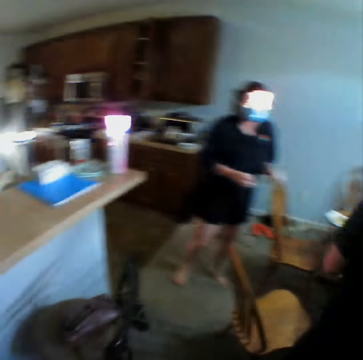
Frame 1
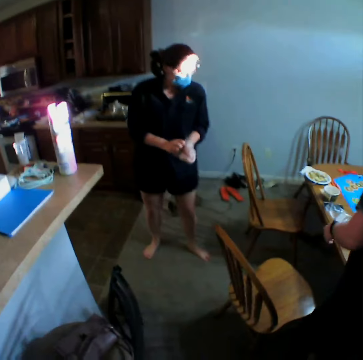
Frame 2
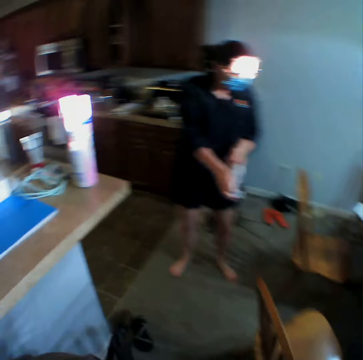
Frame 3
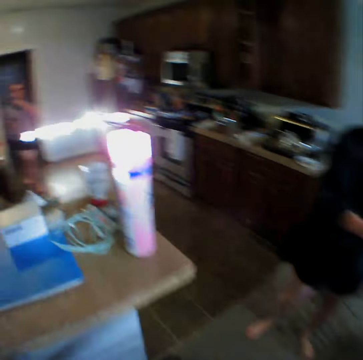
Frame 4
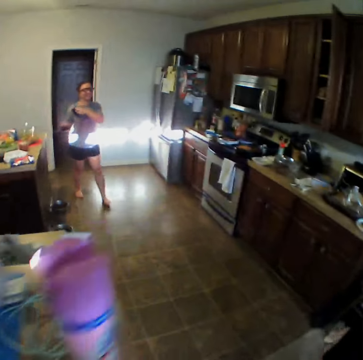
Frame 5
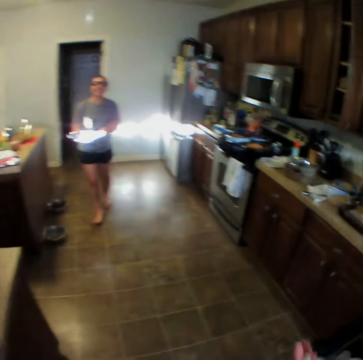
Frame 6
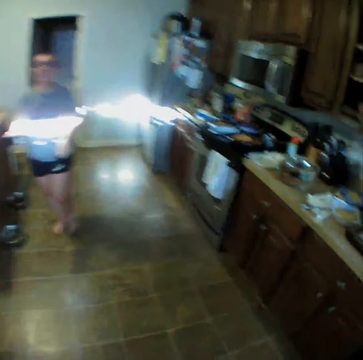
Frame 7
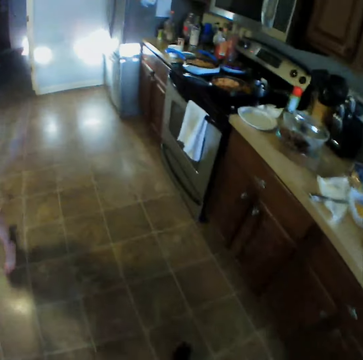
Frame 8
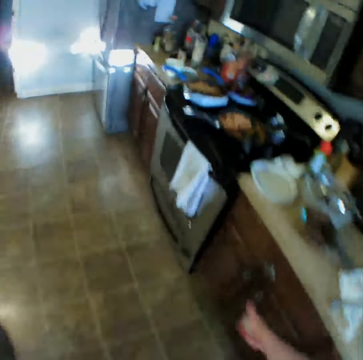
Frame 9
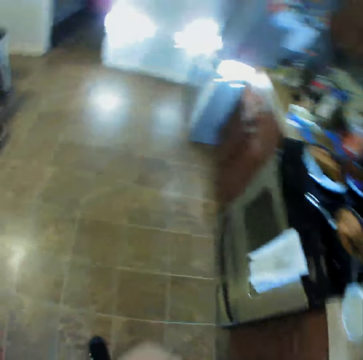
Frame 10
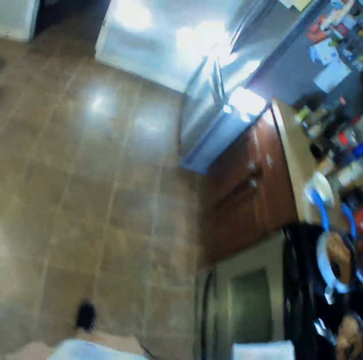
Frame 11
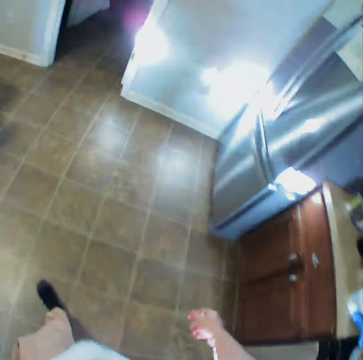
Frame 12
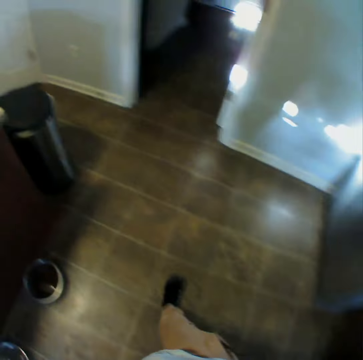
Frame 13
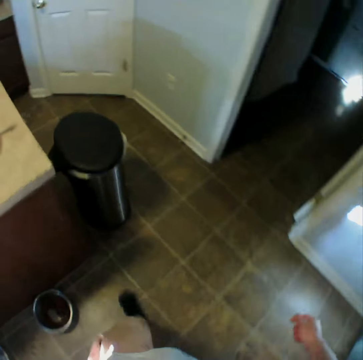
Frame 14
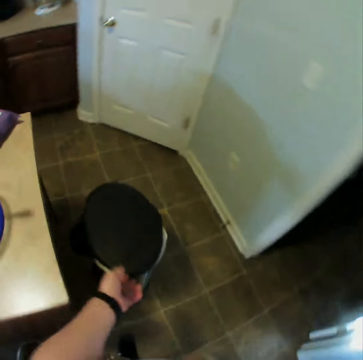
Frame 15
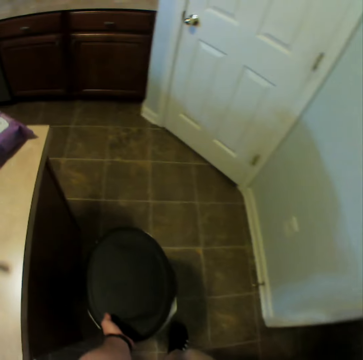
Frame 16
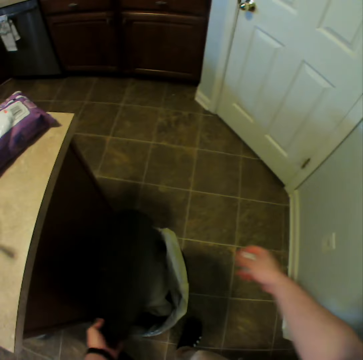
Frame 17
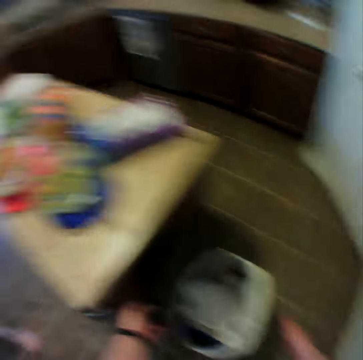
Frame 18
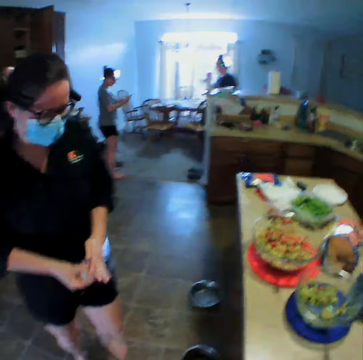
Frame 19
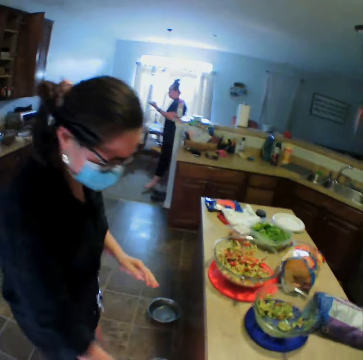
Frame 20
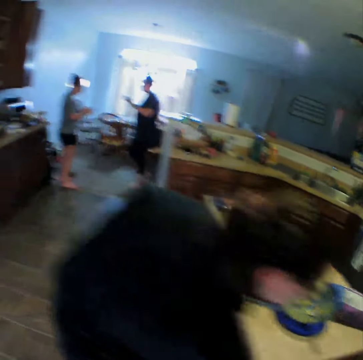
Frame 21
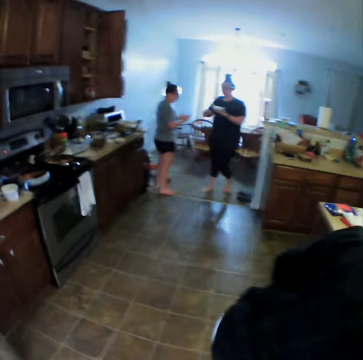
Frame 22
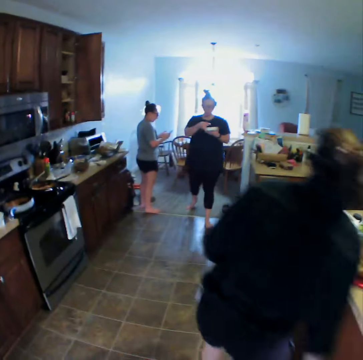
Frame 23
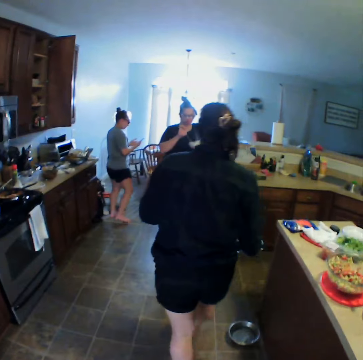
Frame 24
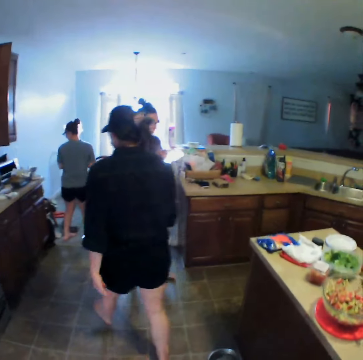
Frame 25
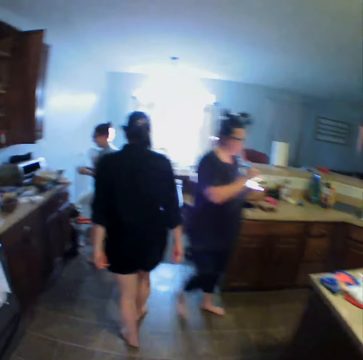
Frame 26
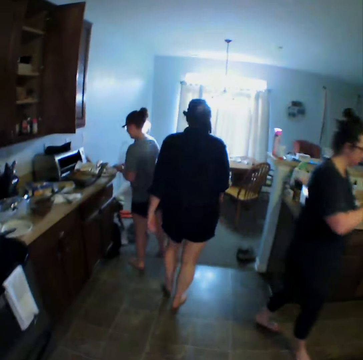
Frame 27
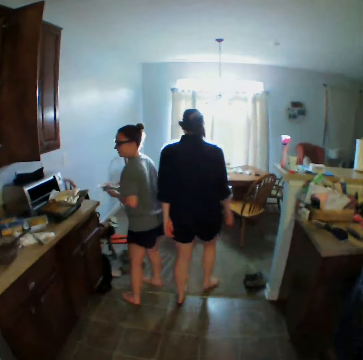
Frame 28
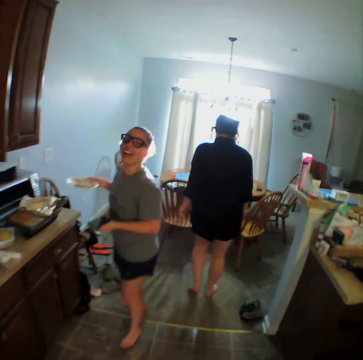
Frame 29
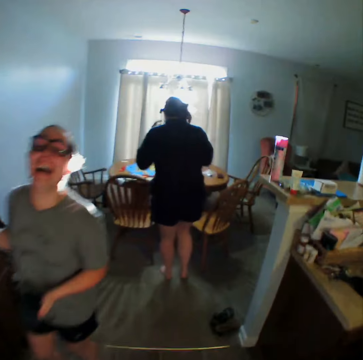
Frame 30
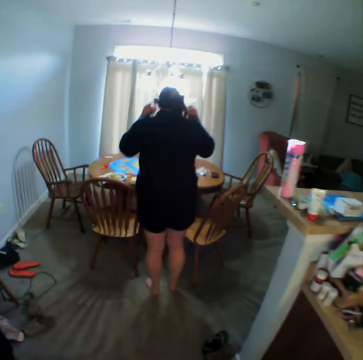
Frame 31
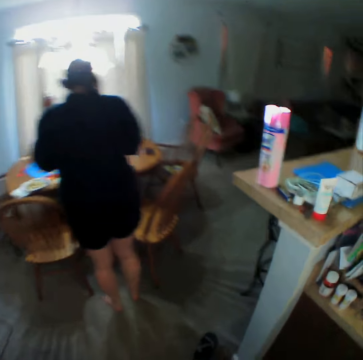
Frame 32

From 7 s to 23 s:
The camera wearer puts a paper on the slab. A person removes a wrist band. The camera wearer walks in the room. They open a dustbin and drop plastic paper in the dustbin. The person drops gloves in the dustbin. Another person walks holding a plate. The first person was in the room. A third person holds a plate.

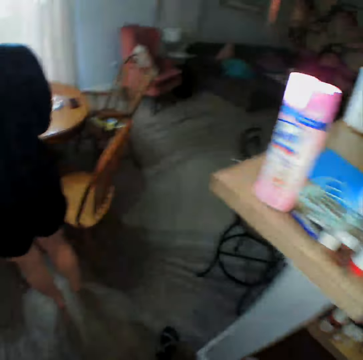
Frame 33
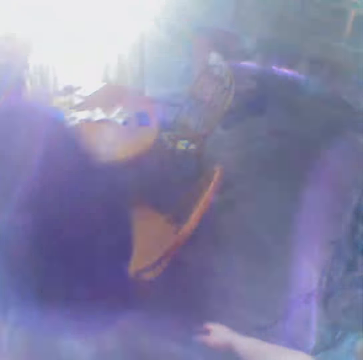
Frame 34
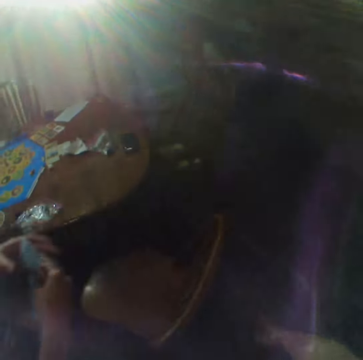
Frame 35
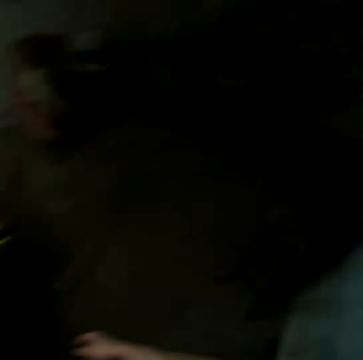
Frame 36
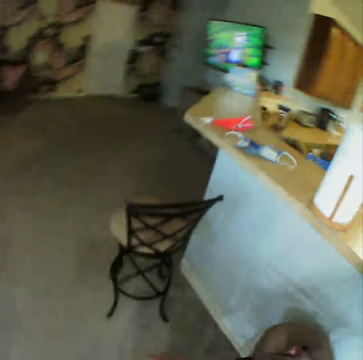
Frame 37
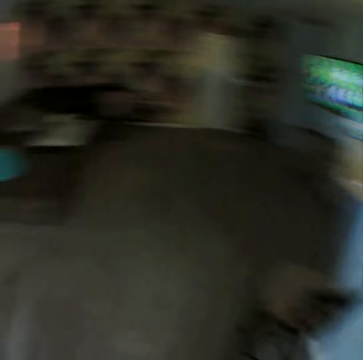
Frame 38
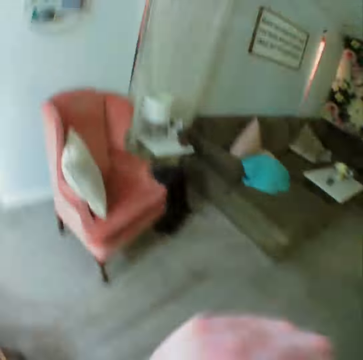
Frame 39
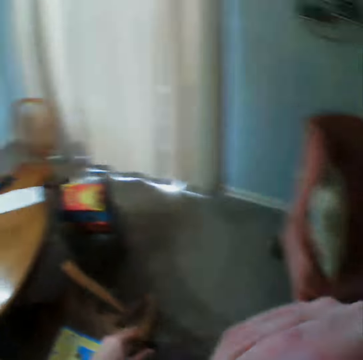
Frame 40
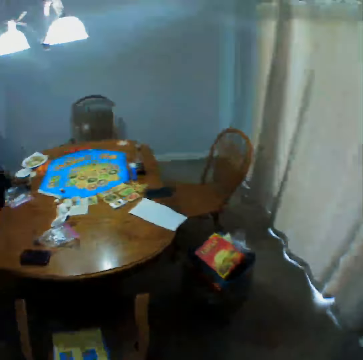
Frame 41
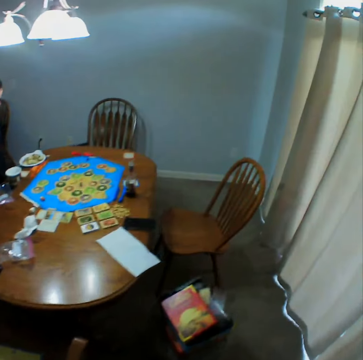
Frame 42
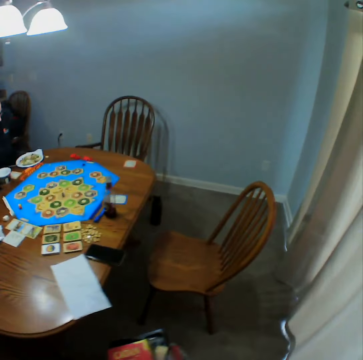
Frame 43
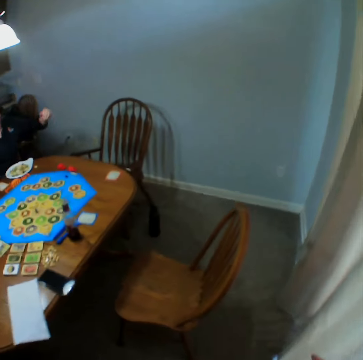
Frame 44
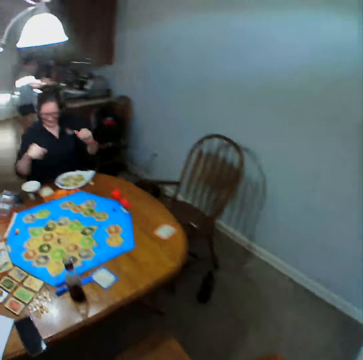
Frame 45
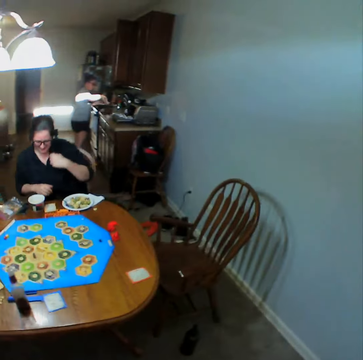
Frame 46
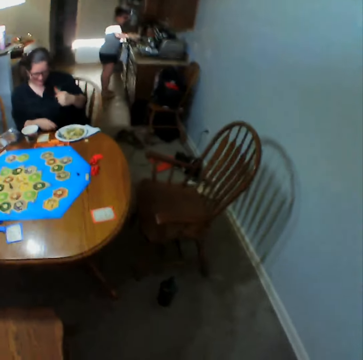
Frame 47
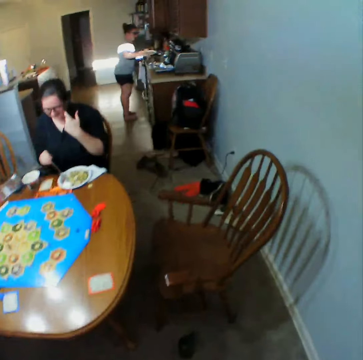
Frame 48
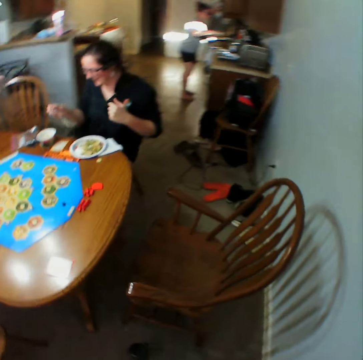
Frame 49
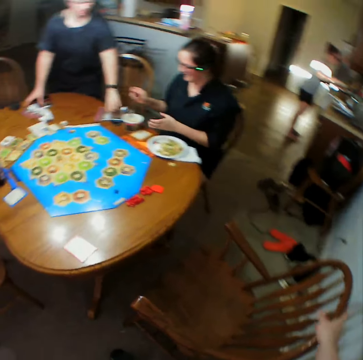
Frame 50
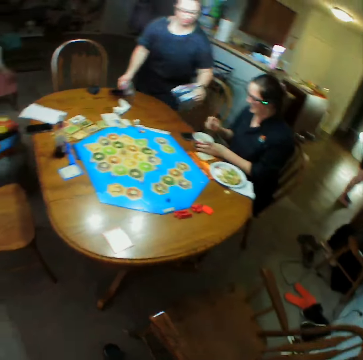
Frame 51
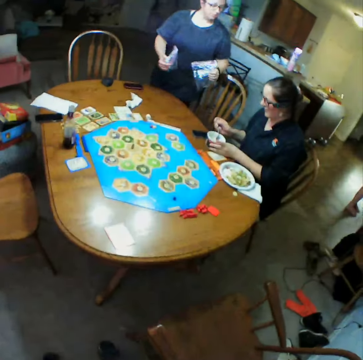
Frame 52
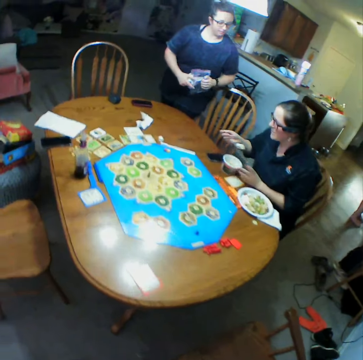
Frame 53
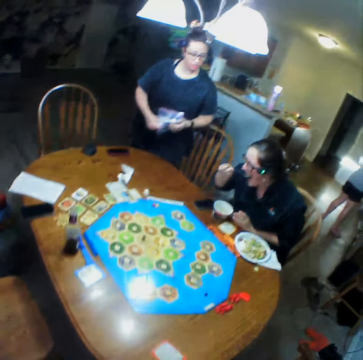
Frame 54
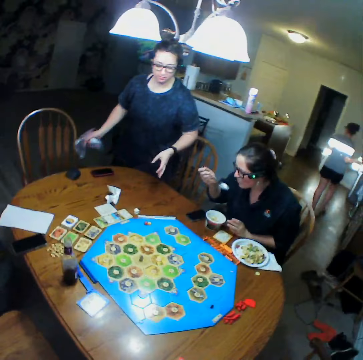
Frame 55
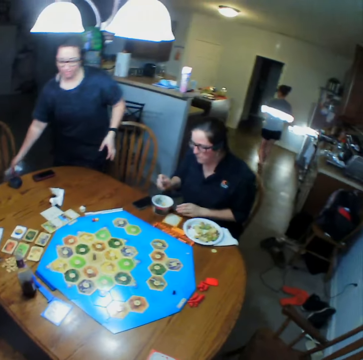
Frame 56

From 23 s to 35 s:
The camera wearer walks in the room. A person sits on the chair. The person scratches herself. Another person serves food. A third person holds a plastic bag.

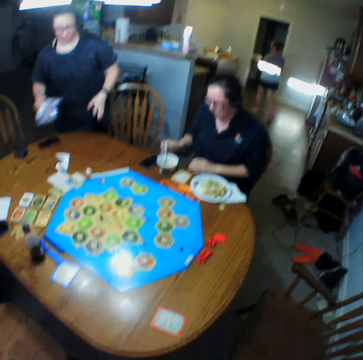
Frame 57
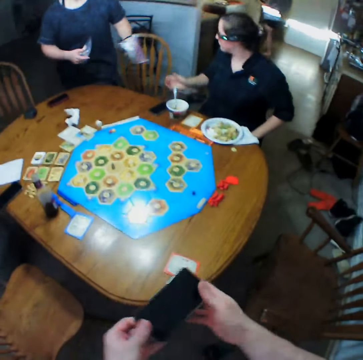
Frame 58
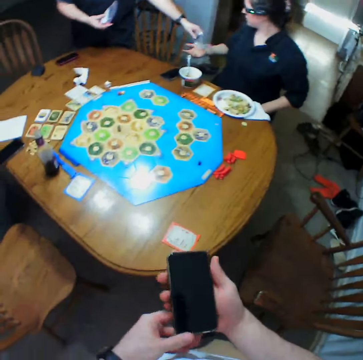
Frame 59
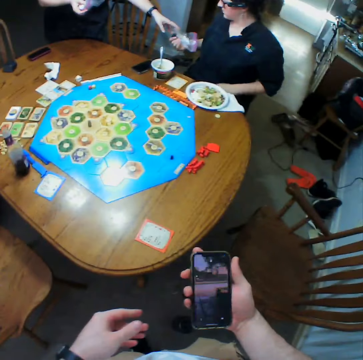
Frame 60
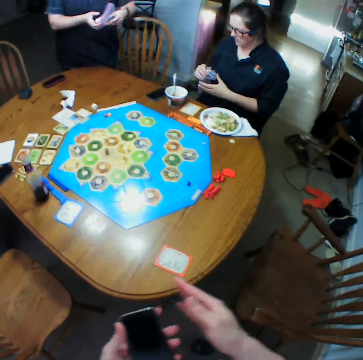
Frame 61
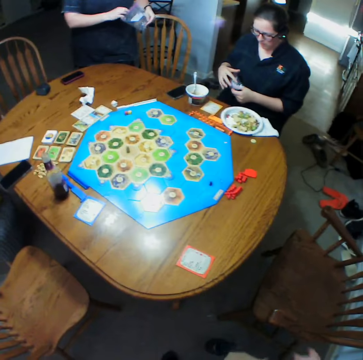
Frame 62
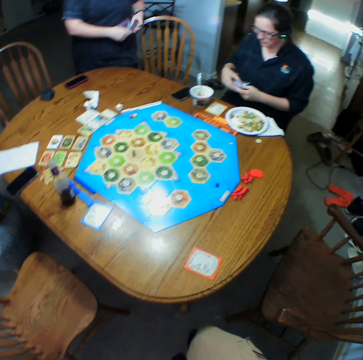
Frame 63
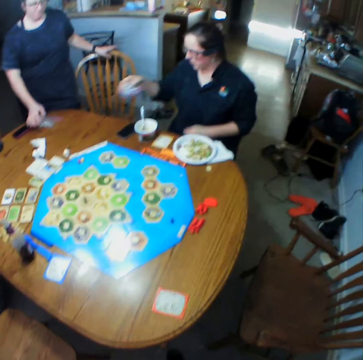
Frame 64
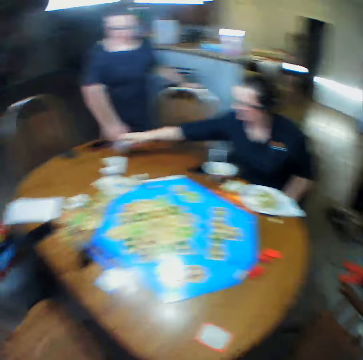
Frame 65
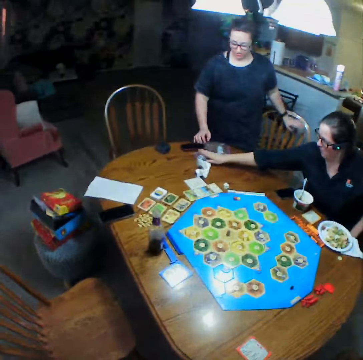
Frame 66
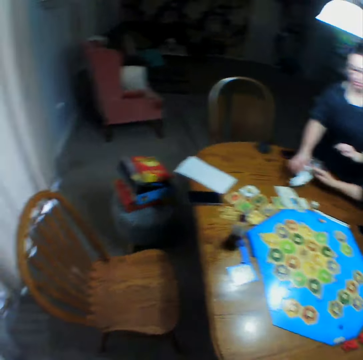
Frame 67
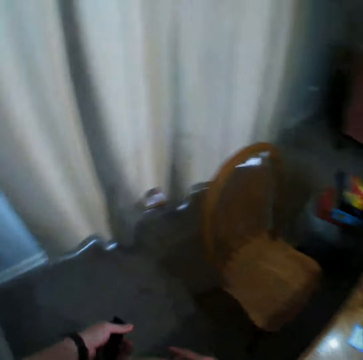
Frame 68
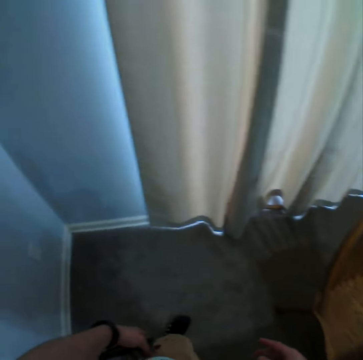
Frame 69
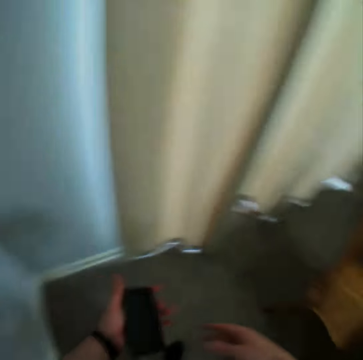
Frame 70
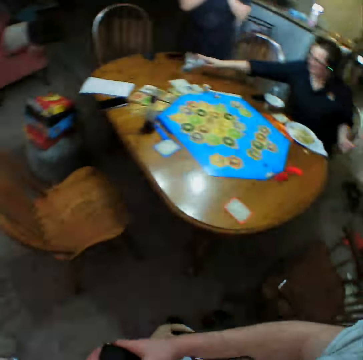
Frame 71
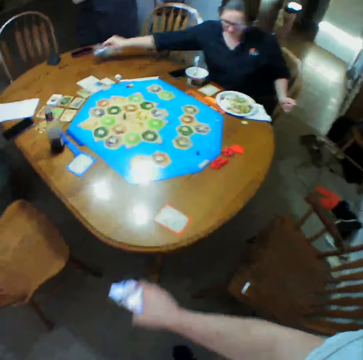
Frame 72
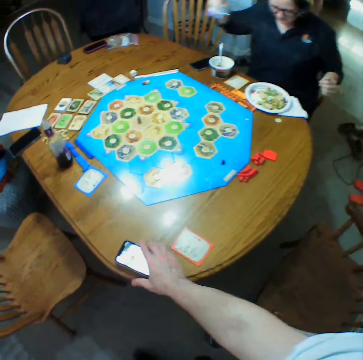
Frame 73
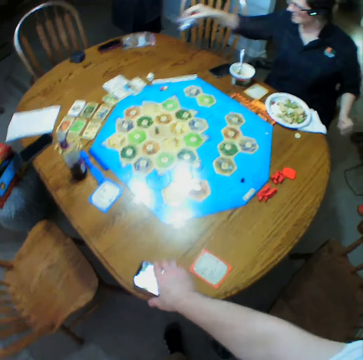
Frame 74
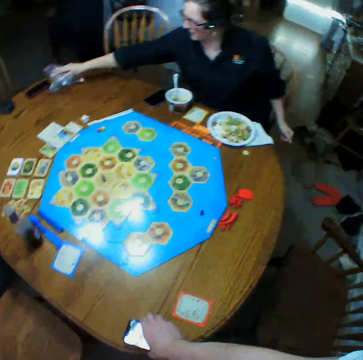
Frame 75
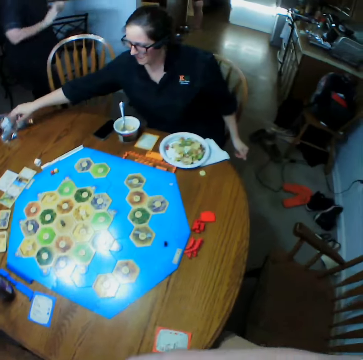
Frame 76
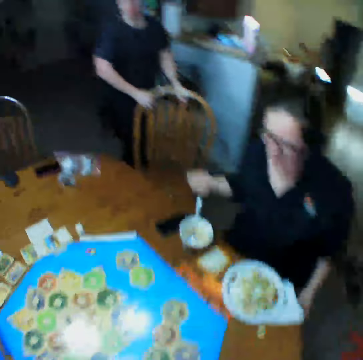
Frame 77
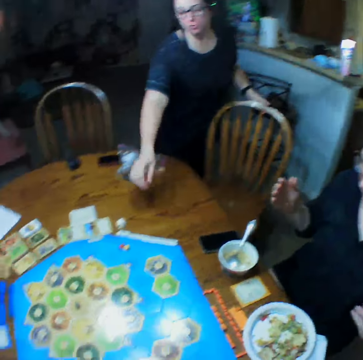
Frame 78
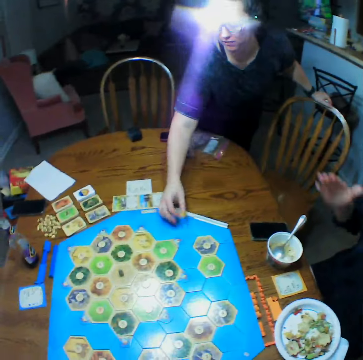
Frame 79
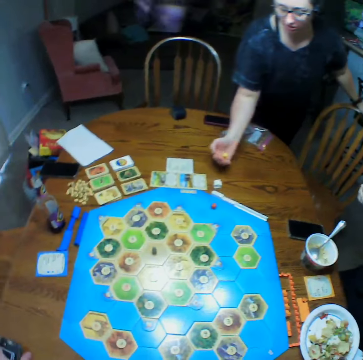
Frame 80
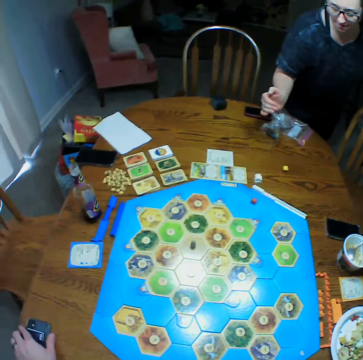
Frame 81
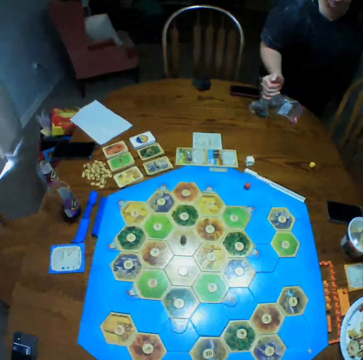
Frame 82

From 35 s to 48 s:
The camera wearer uses the mobile phone. A person picks up a plastic bag from another person. The other person puts the plastic bag on the table. The first person puts the plastic bag on the table. The camera wearer walks in the room. They put the phone on the table. The other person holds the chair, picks up dice, and drops the dice on the table.
